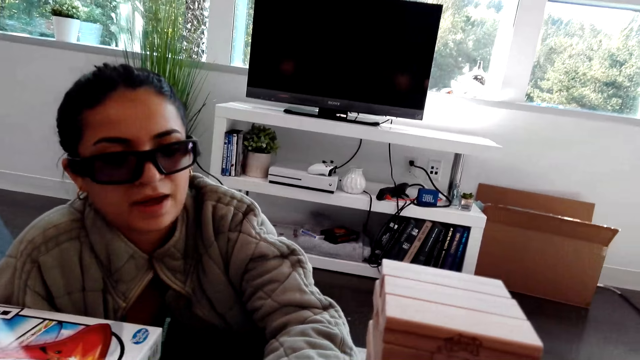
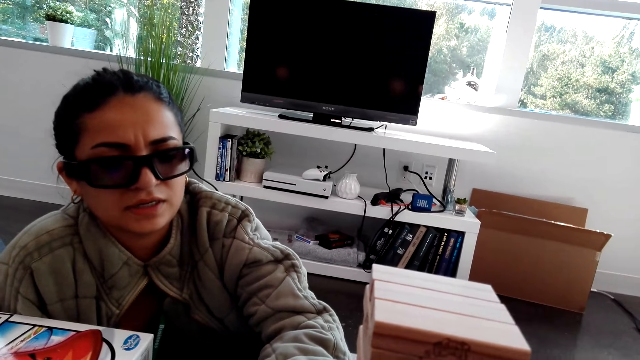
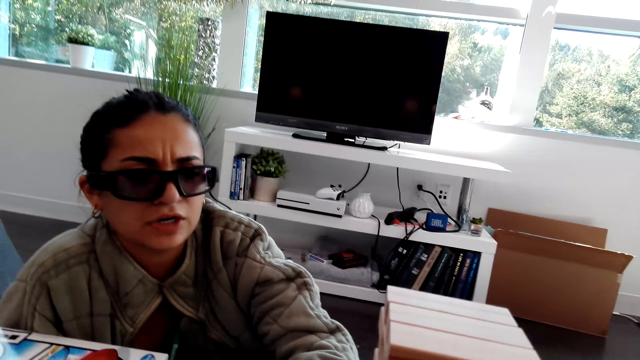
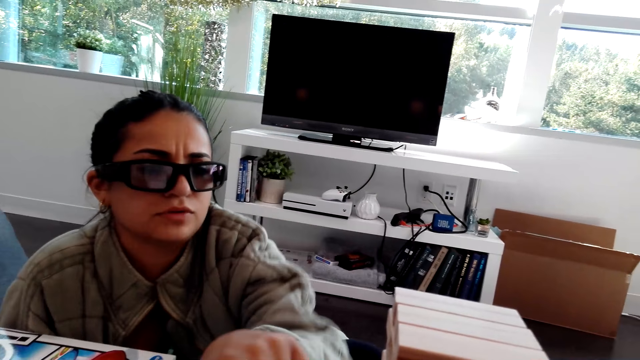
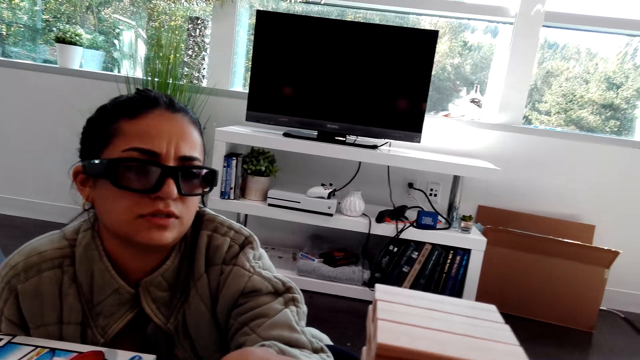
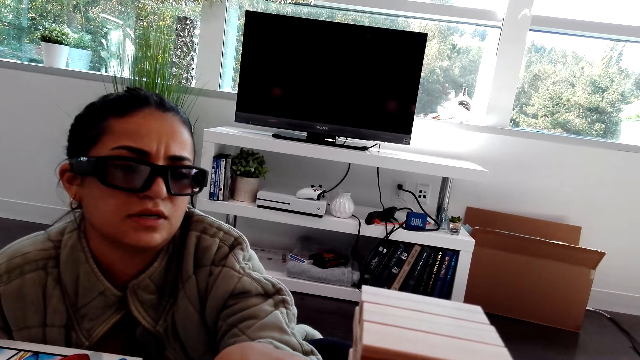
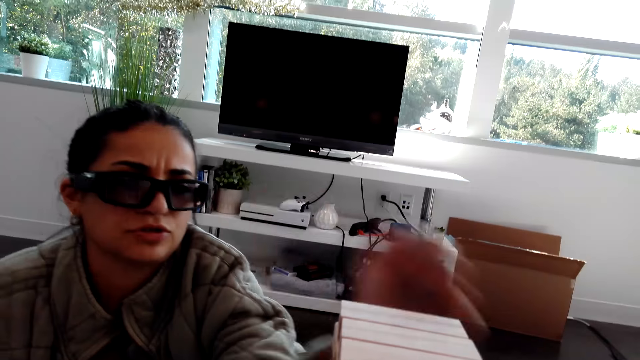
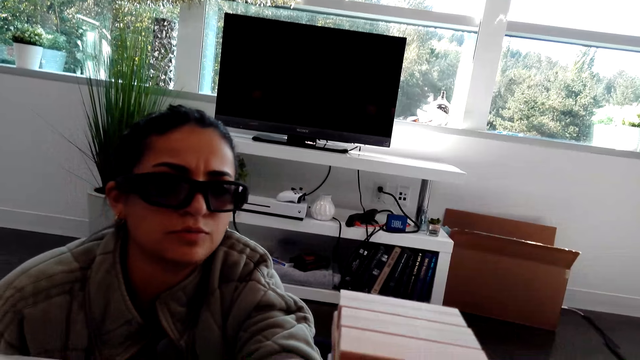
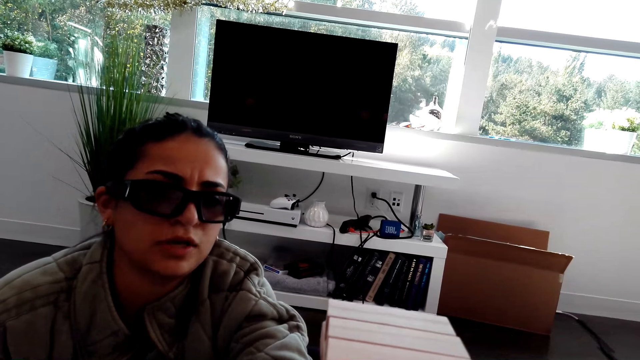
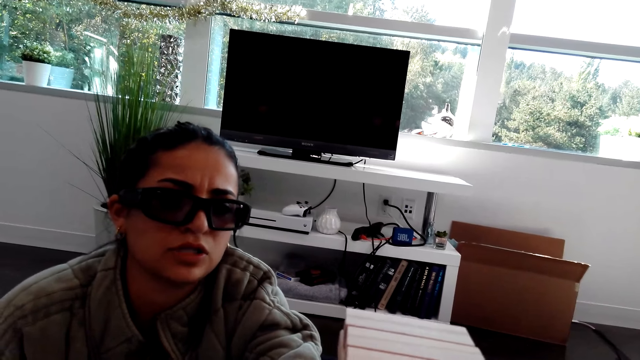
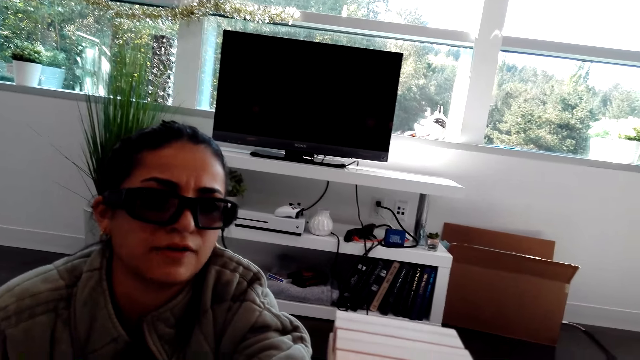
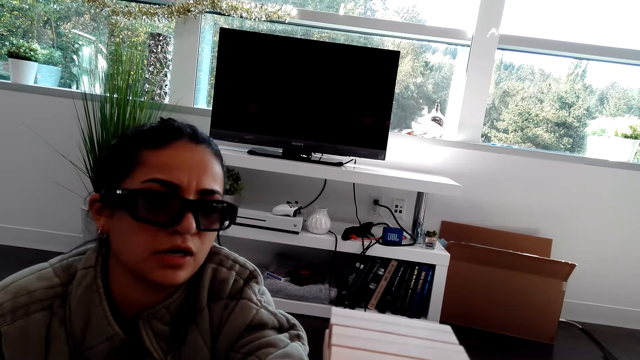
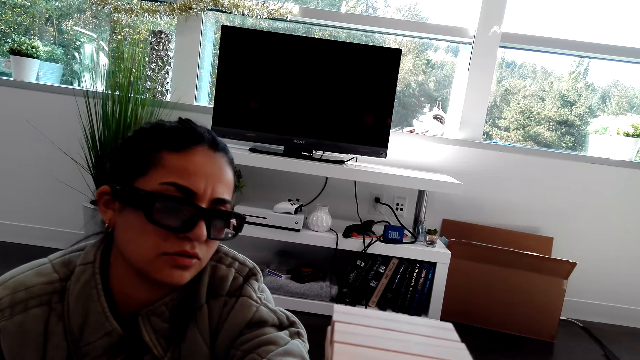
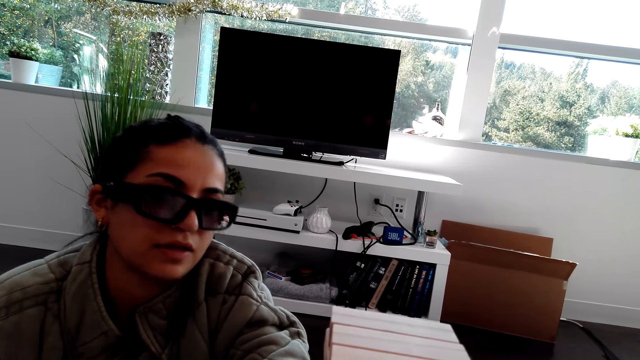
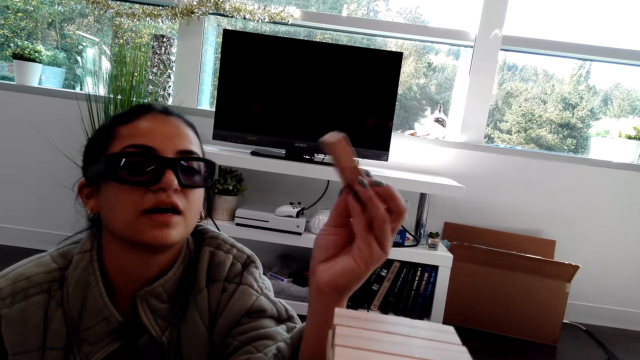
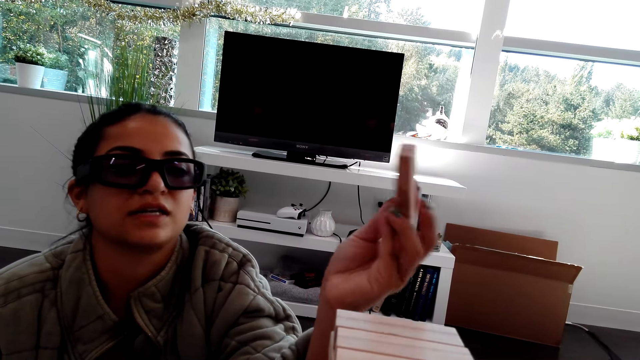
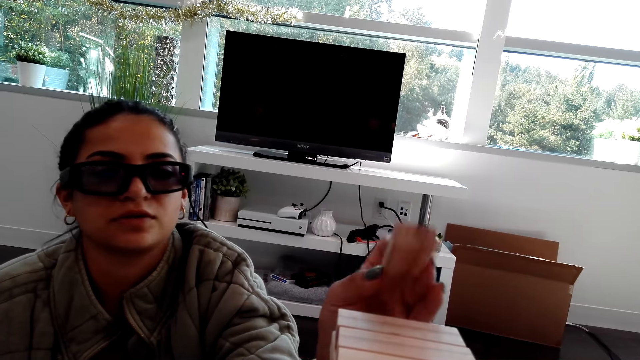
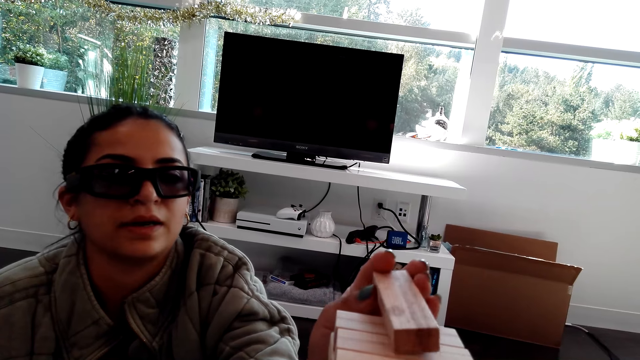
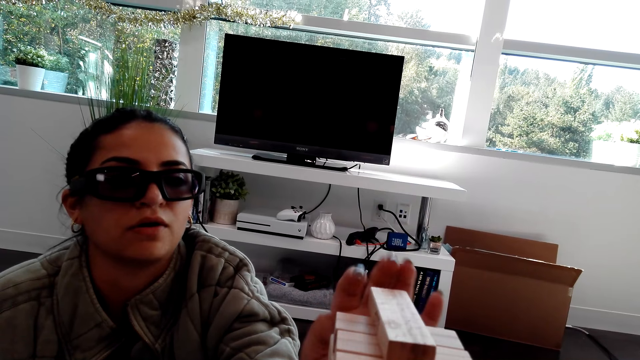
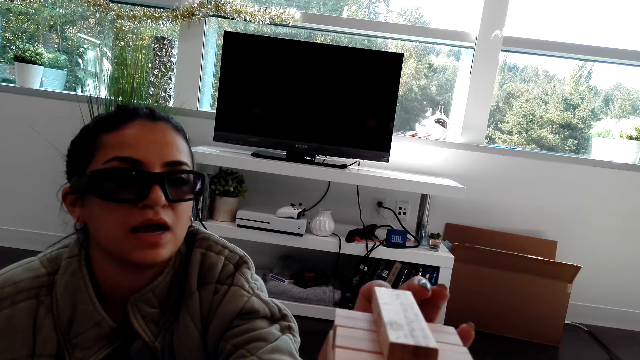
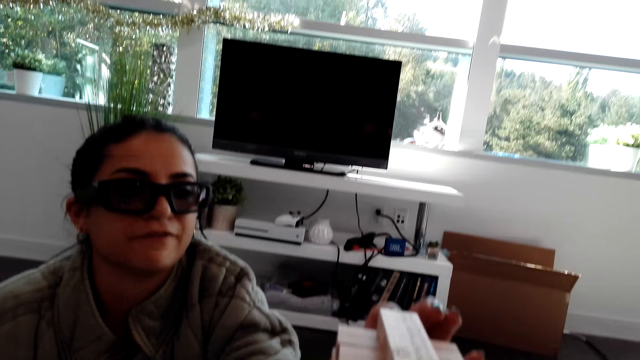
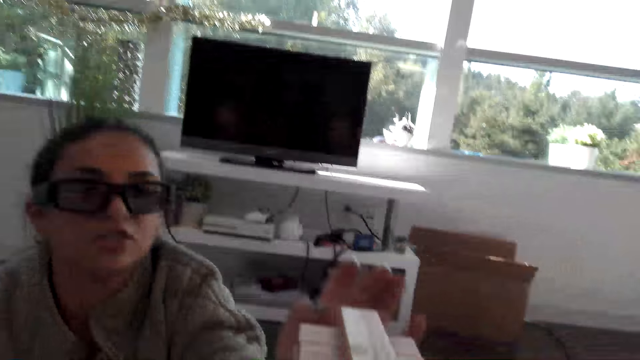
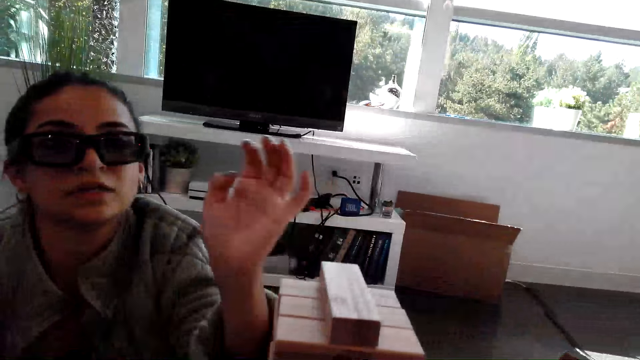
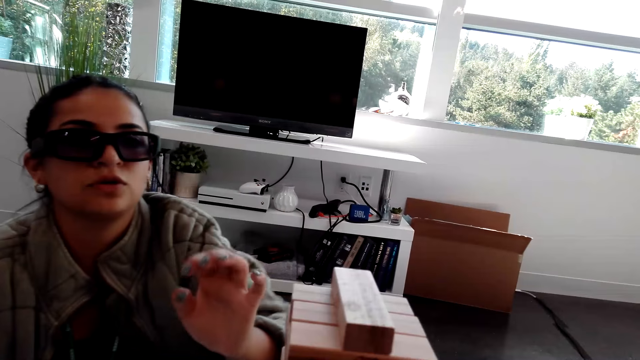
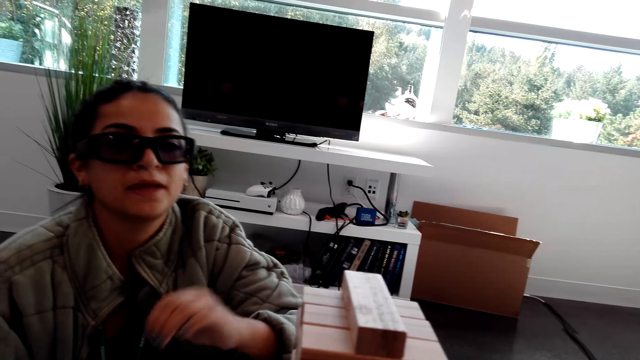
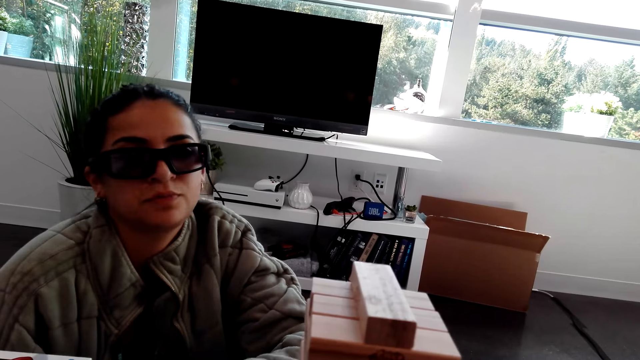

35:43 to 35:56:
A woman moves a hand. The woman holds a wooden block. The woman puts the wooden block on wooden blocks.

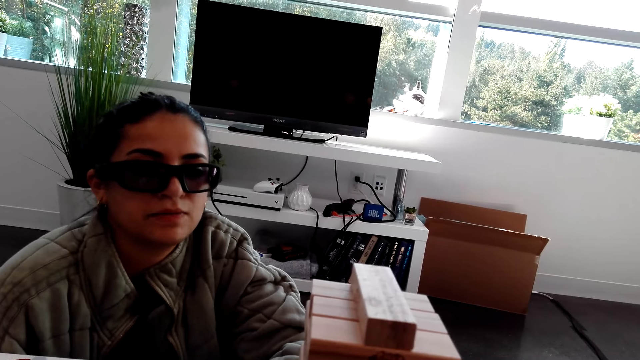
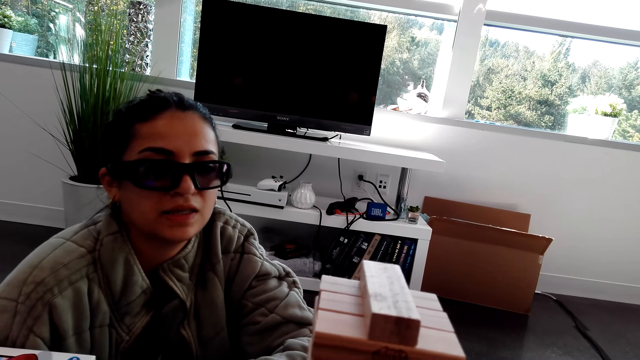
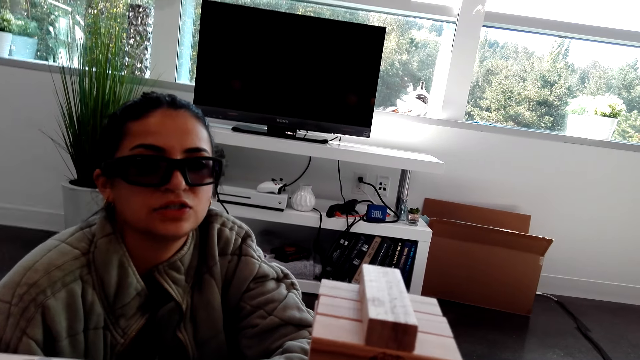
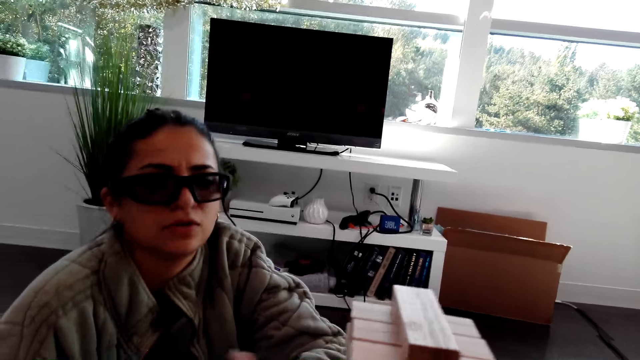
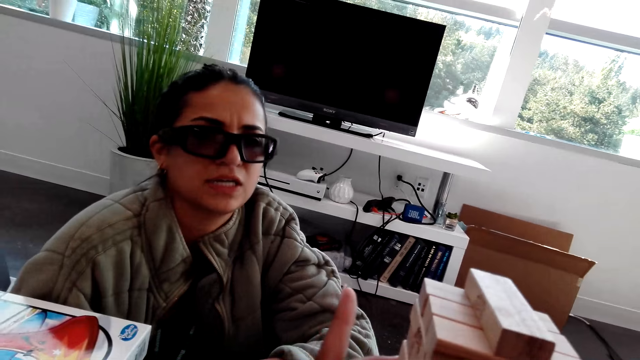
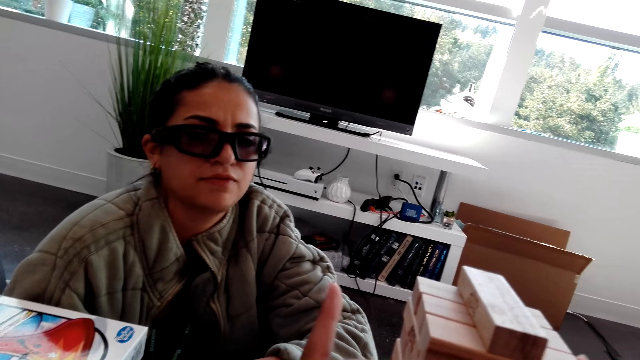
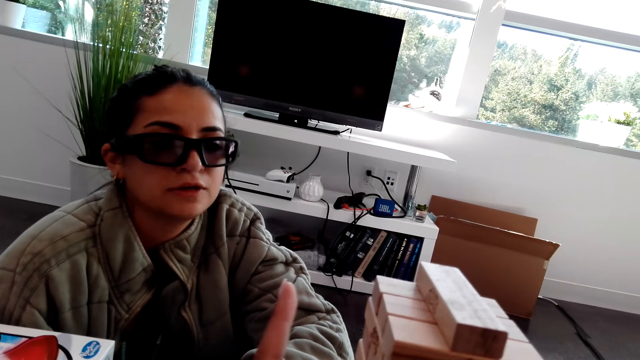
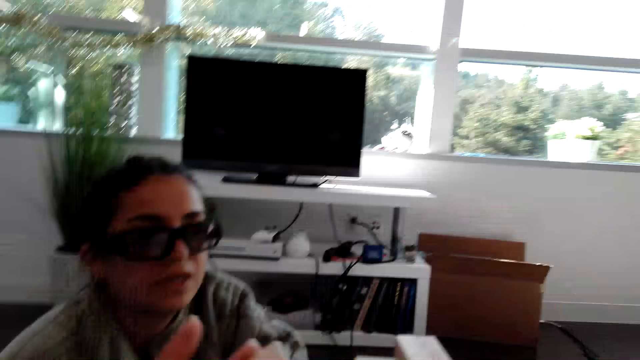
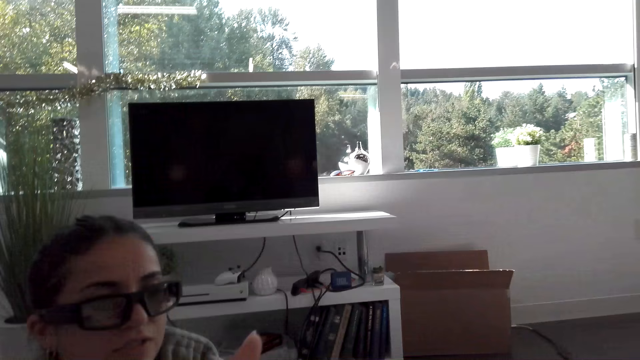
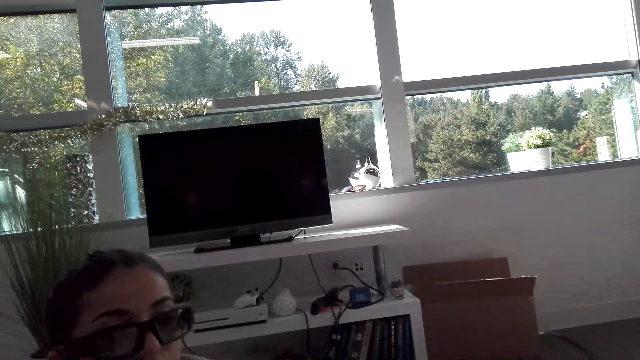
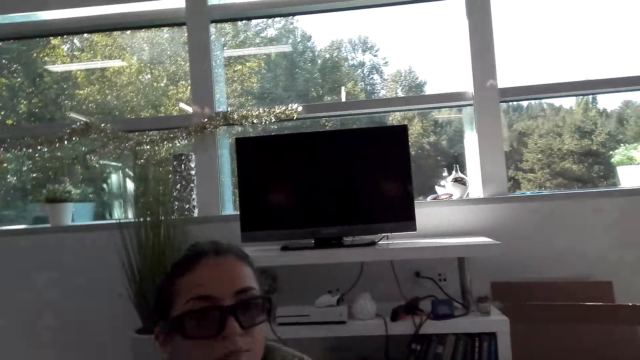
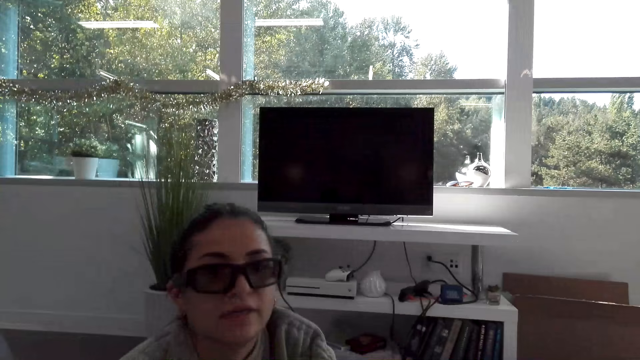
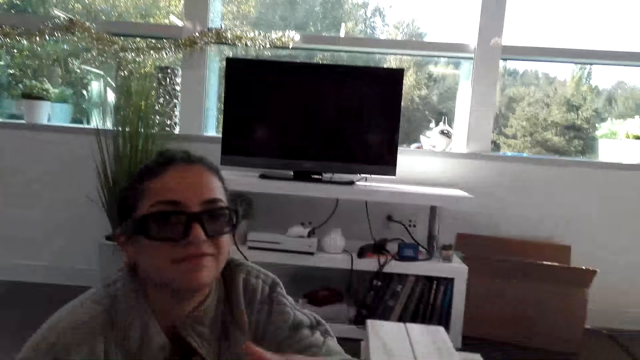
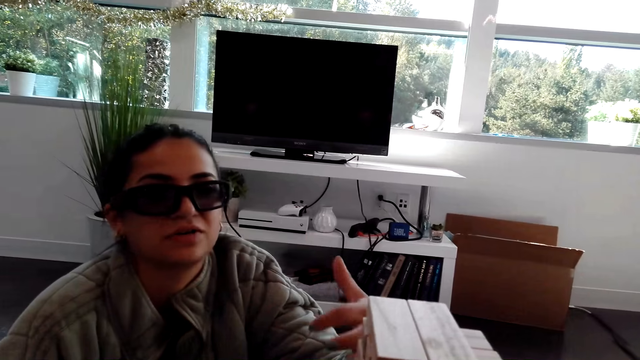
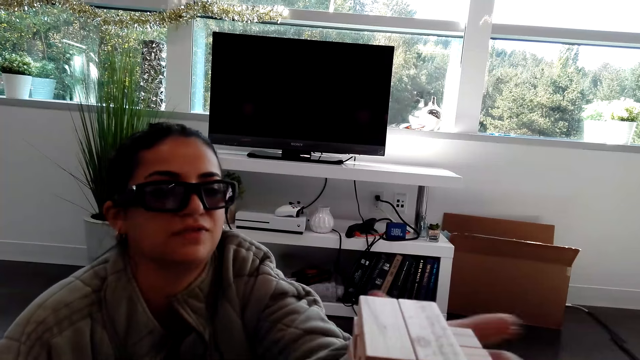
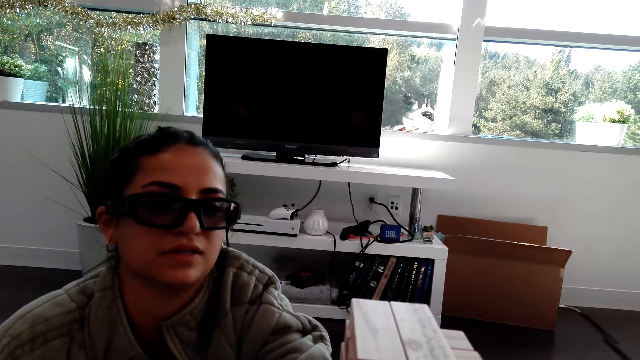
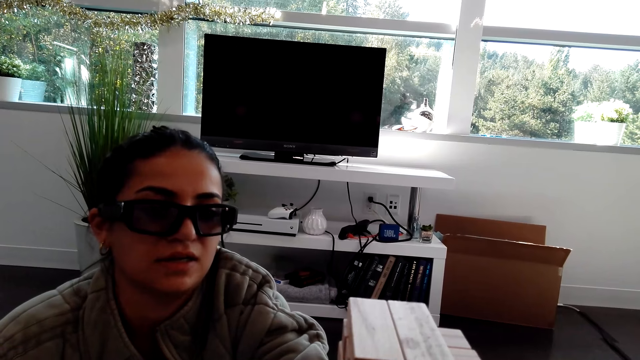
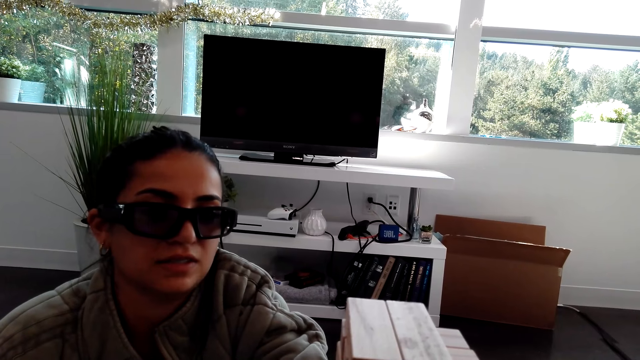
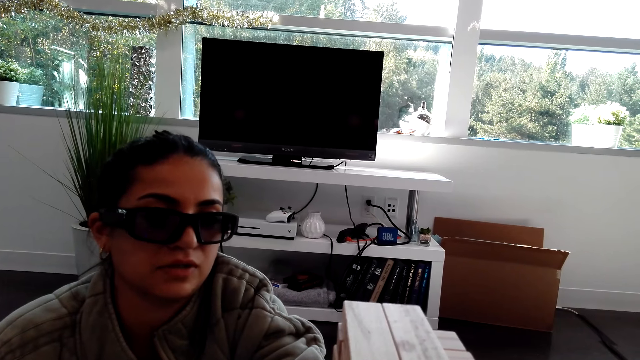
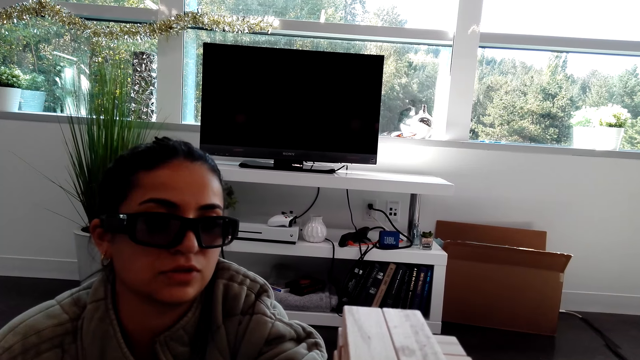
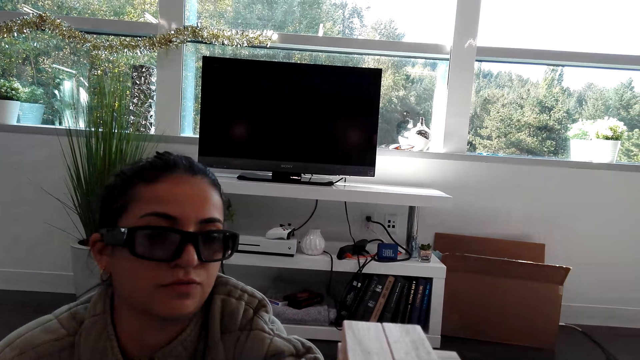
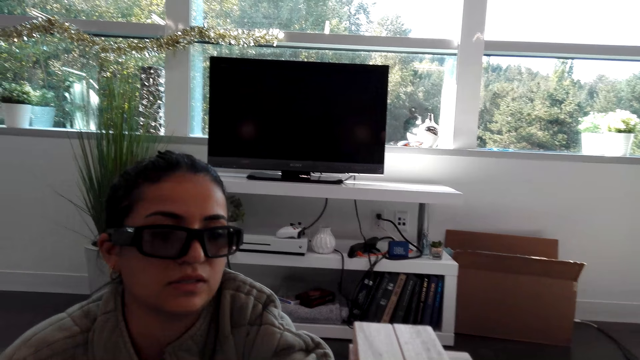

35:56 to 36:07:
The camera wearer points a finger. They play a block tower game. A woman moves a hand. The woman plays the block tower game.
